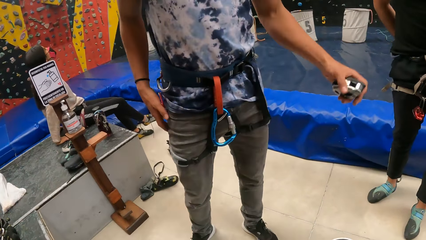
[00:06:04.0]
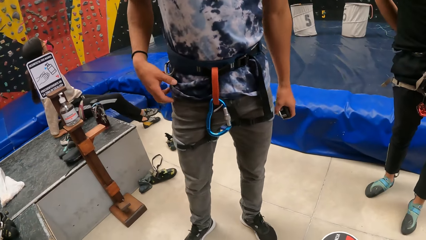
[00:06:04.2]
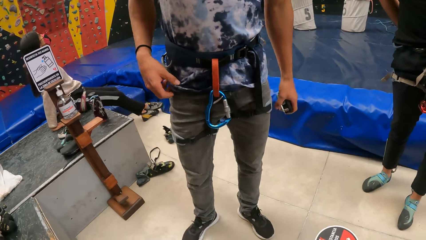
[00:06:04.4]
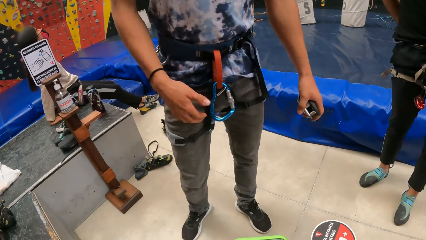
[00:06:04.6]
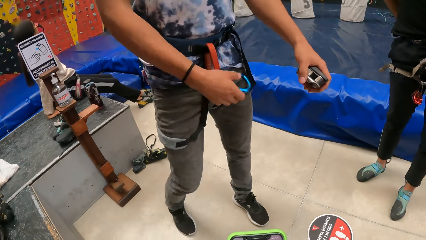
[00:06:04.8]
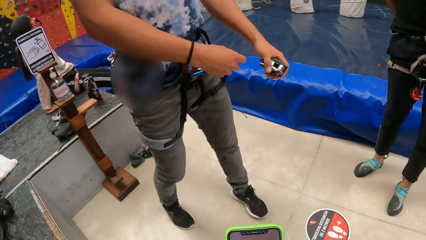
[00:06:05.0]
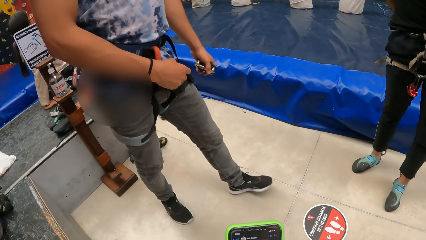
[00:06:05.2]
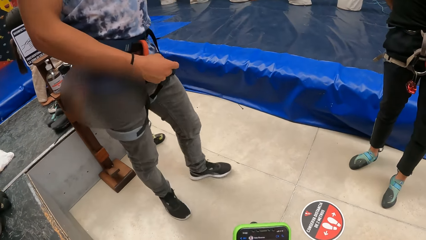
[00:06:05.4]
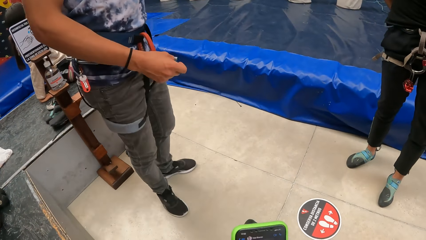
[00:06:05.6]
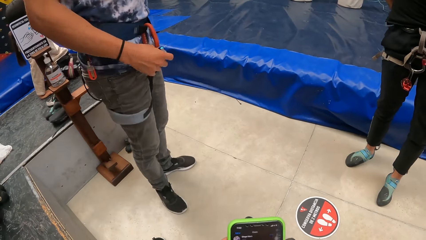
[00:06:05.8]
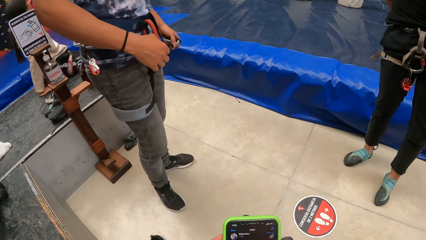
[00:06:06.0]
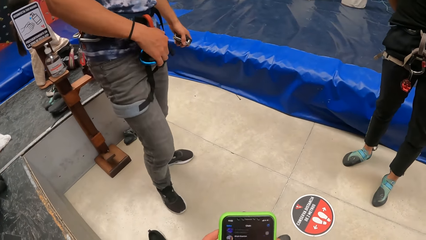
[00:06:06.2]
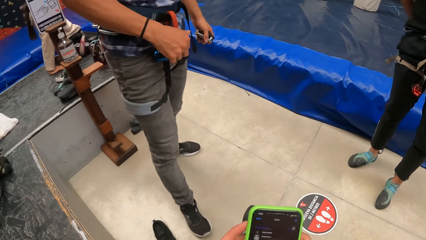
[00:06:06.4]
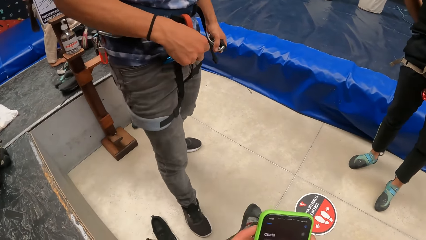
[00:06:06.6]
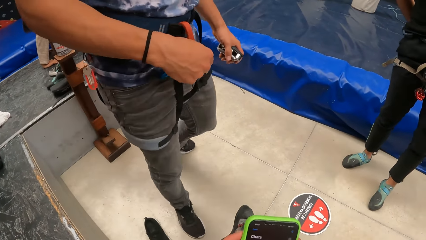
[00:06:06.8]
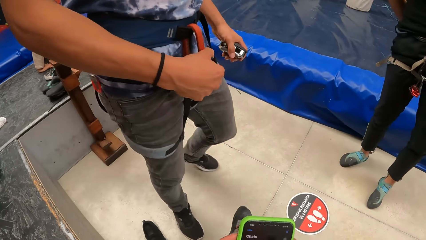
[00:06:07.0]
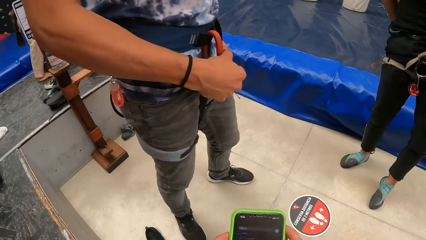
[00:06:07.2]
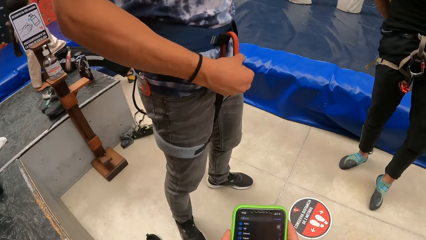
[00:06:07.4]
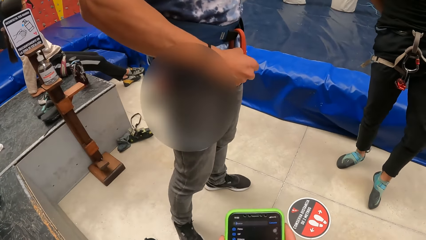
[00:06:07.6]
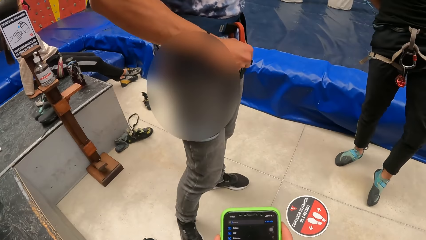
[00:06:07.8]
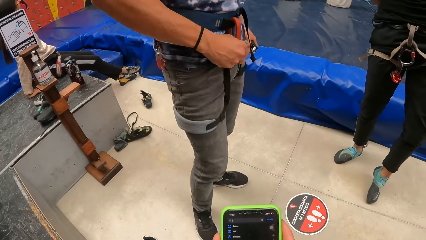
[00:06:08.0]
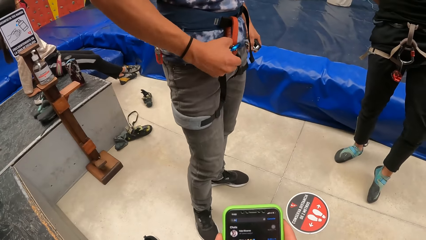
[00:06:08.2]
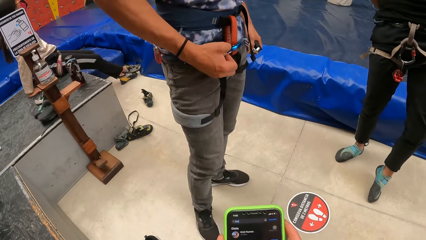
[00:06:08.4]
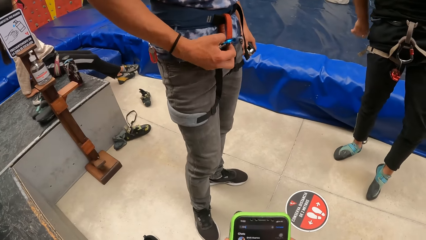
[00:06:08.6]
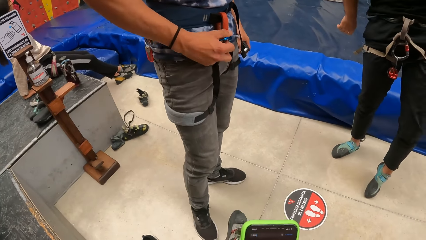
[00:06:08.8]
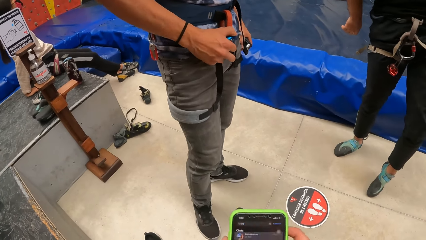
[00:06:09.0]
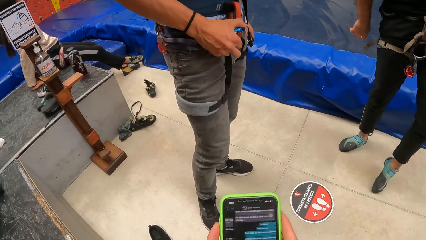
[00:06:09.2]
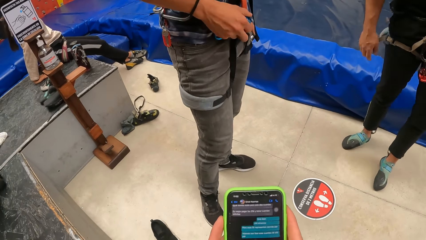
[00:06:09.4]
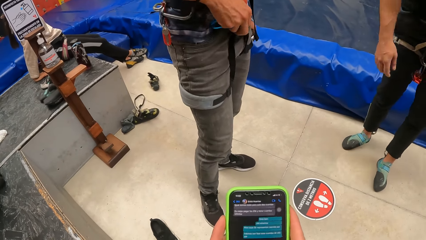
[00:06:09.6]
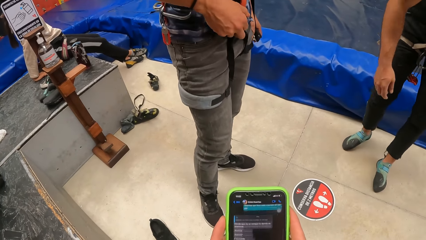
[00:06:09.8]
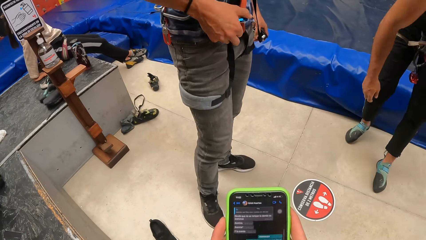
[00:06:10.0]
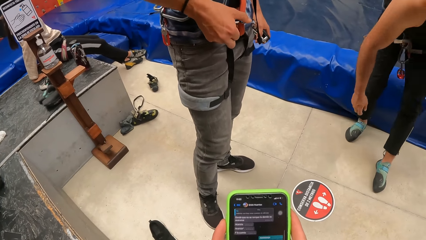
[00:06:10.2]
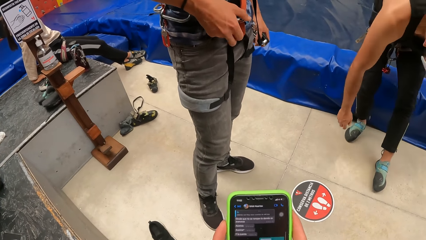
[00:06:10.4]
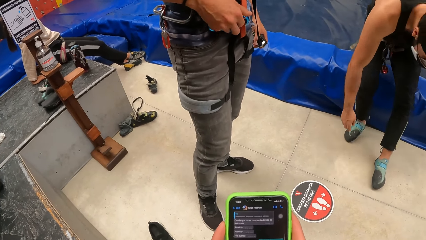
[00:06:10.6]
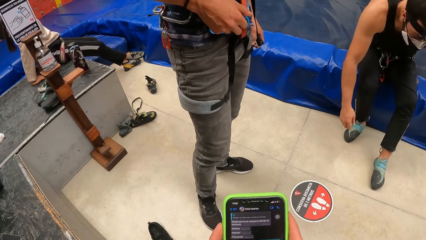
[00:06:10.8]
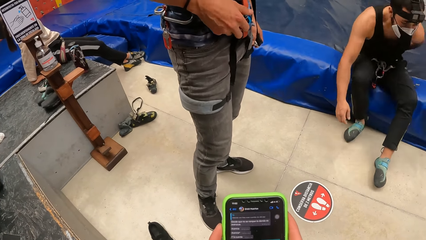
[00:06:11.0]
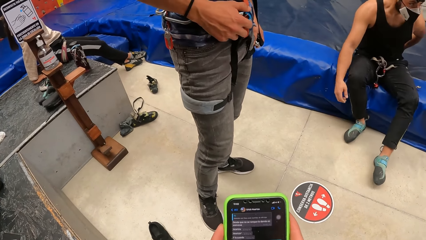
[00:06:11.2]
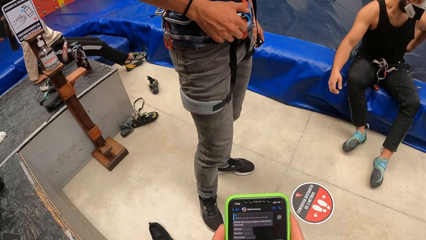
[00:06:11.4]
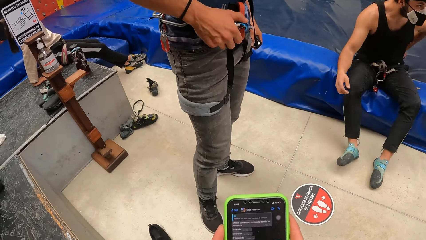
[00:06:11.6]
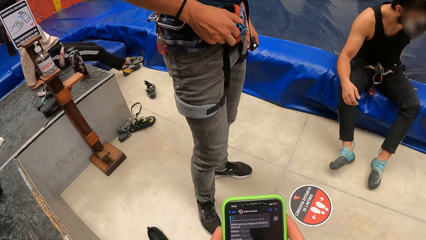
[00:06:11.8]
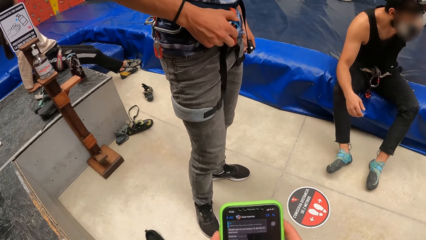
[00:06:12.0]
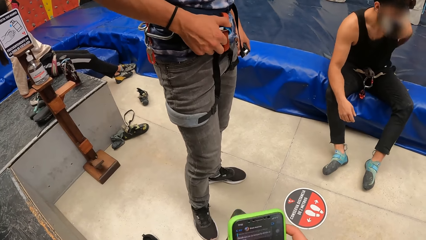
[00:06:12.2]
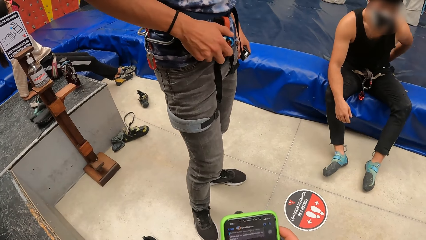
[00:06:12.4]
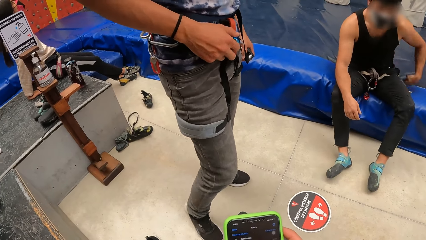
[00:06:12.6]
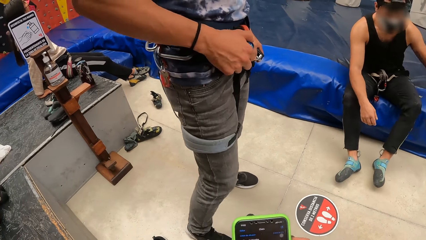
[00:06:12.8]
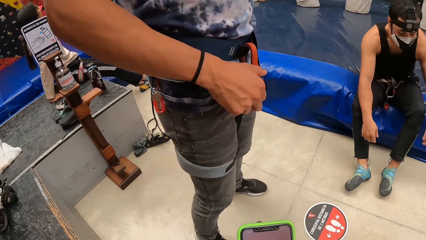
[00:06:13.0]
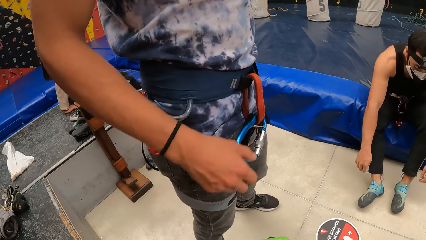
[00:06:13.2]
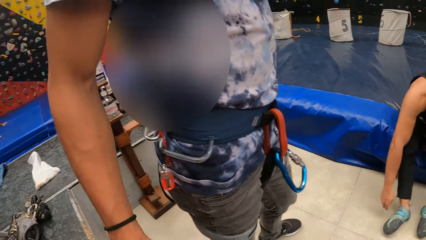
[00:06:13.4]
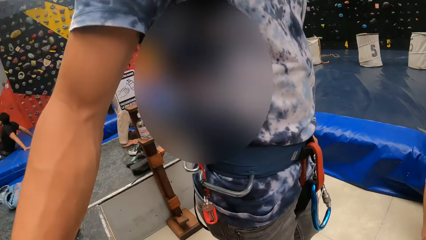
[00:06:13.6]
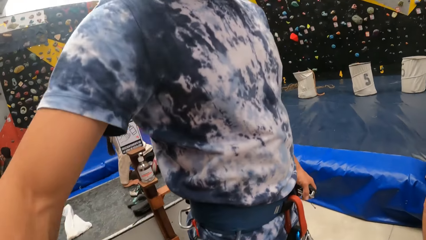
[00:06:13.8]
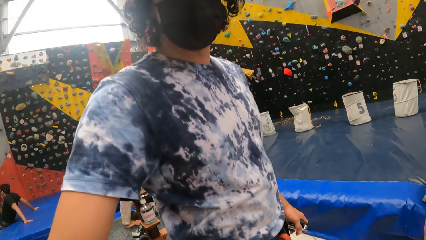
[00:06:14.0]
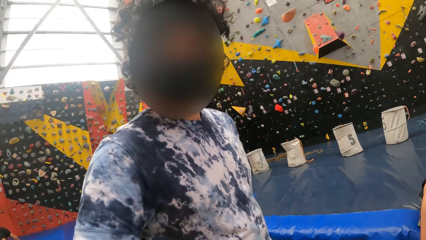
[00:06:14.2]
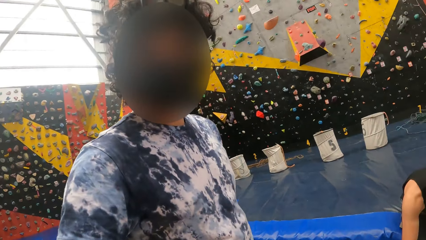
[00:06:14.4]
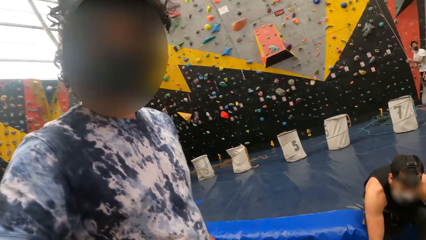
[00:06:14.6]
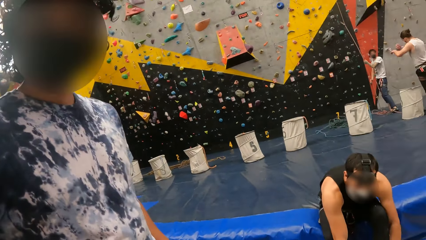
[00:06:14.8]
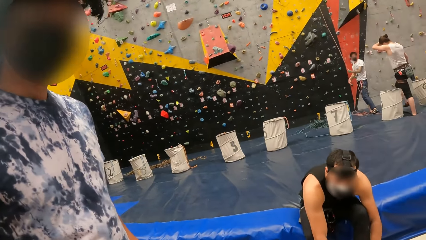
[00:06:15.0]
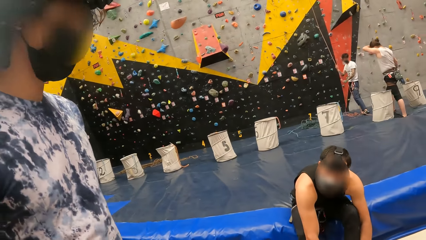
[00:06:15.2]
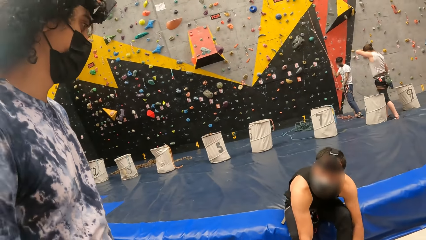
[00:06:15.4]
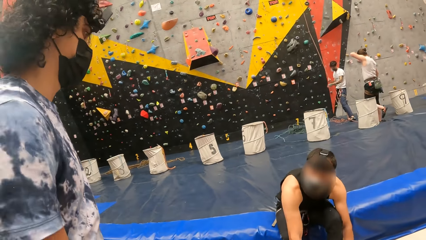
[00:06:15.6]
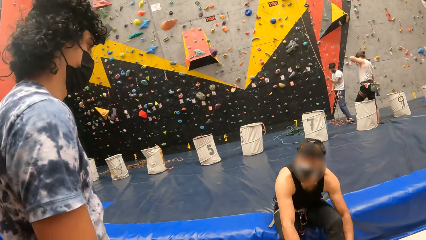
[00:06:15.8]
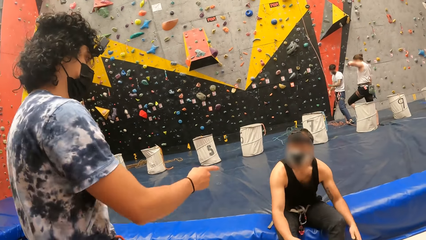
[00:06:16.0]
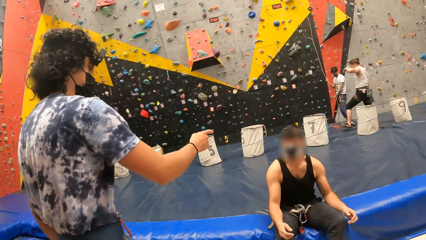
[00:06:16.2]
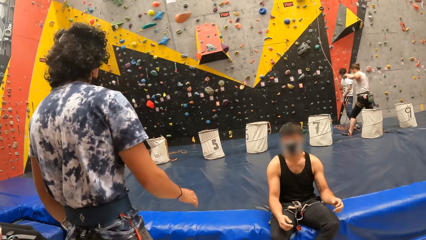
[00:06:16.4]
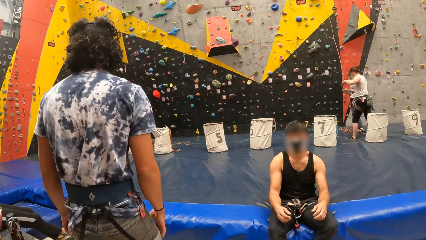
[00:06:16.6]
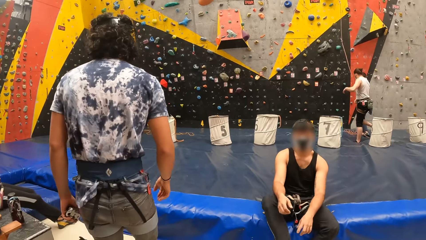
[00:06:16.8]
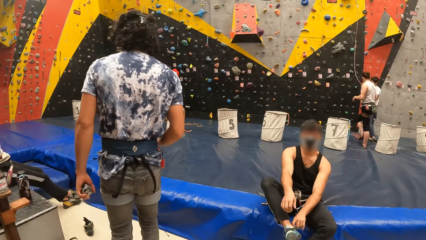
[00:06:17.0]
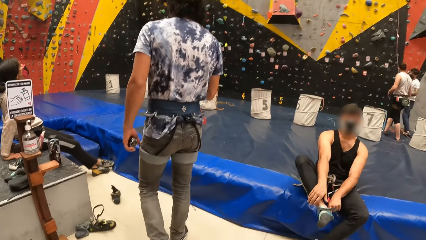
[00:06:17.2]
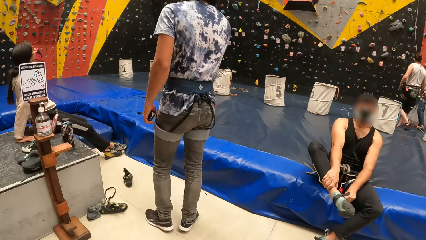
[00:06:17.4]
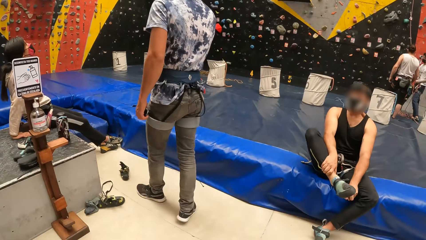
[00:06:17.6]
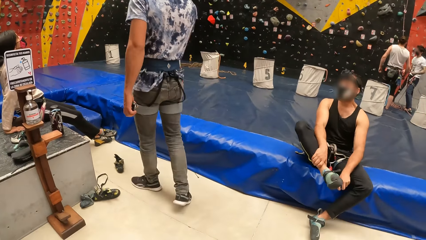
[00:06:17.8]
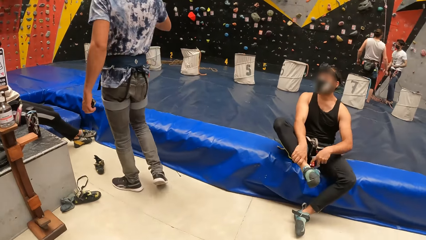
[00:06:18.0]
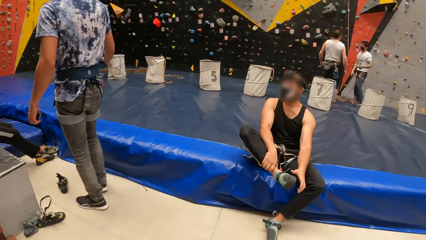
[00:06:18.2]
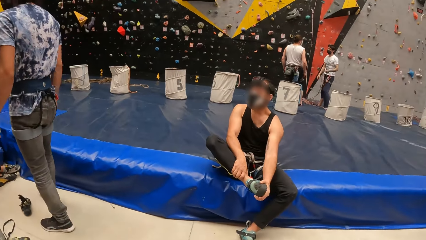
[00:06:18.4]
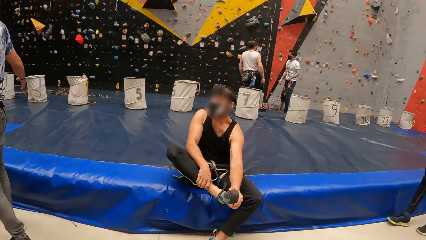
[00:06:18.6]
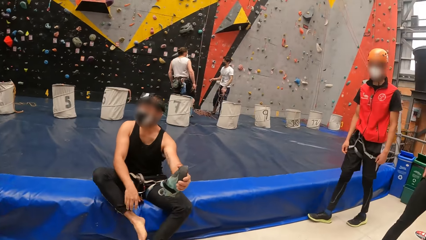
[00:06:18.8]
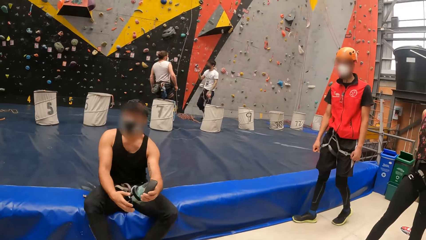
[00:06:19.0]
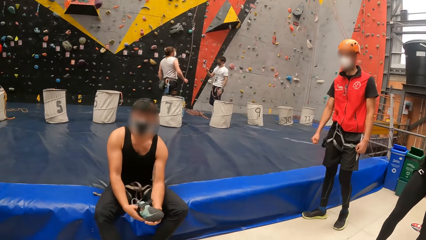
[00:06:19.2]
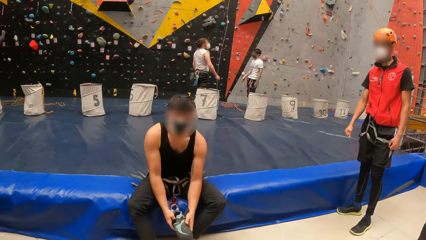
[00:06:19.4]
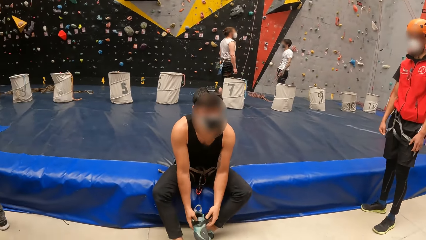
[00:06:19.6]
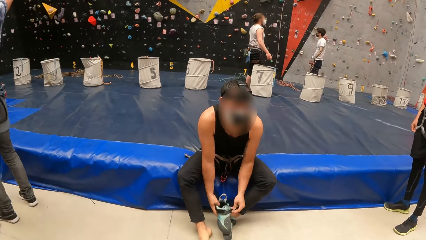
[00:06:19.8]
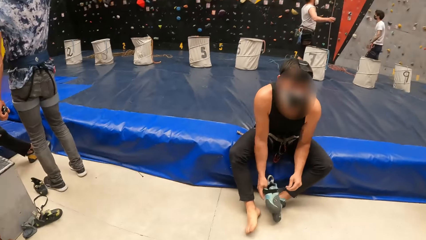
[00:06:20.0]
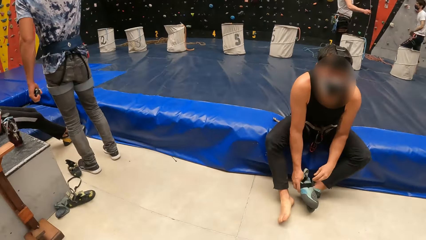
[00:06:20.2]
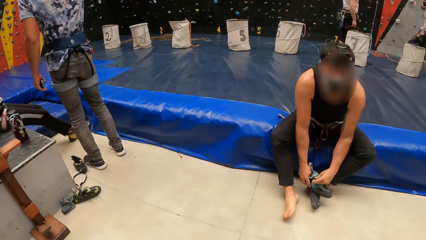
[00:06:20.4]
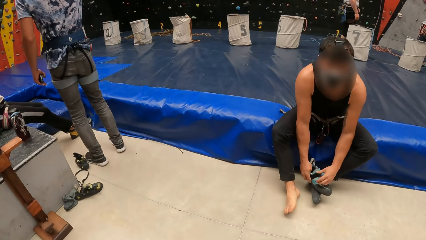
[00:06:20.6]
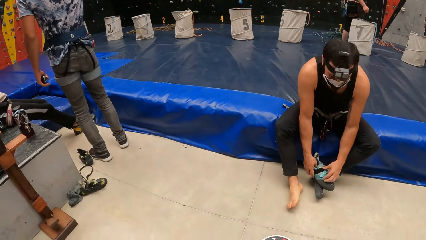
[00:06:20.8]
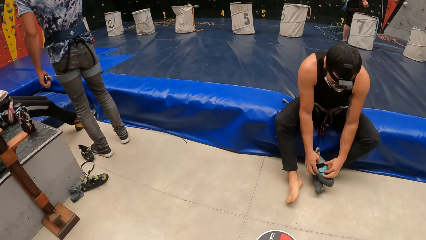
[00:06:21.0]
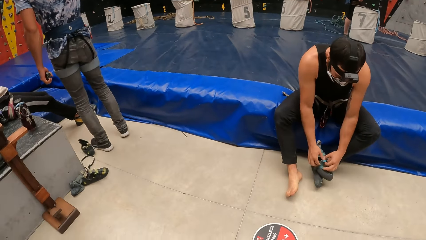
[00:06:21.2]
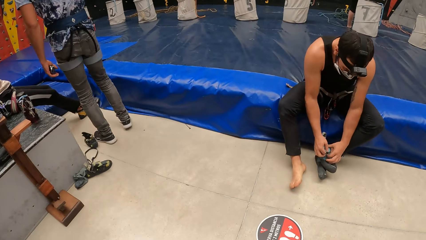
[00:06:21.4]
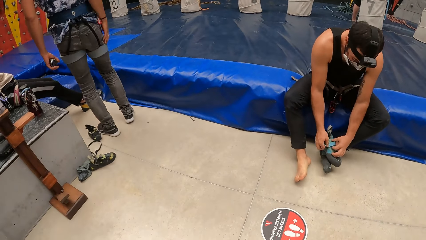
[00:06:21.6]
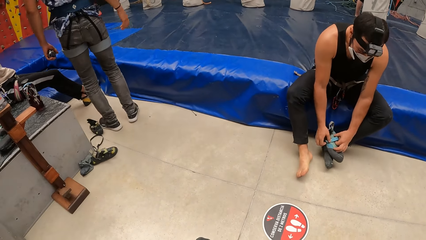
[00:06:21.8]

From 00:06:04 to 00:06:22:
A man adjusts his climbing gear with his left hand. The camera wearer scrolls through their phone with their right hand. They look at the stone climbing wall room.
